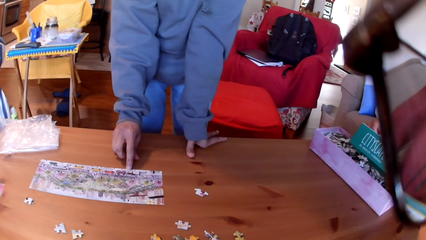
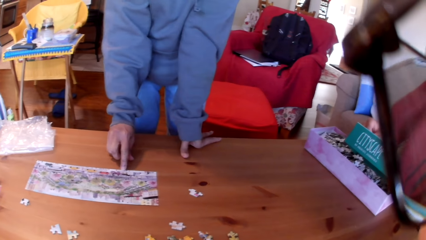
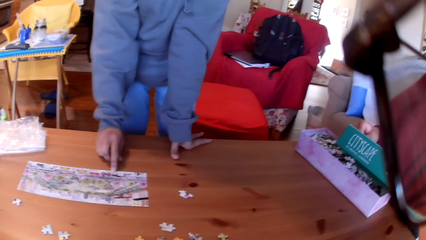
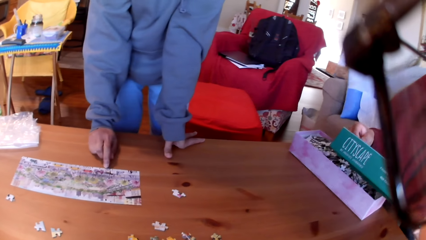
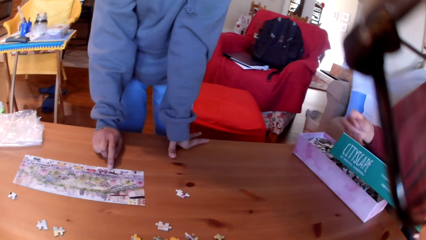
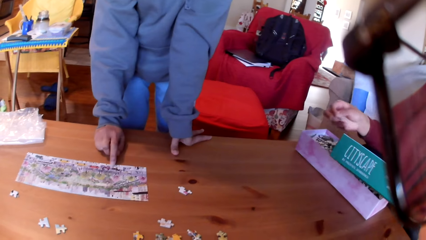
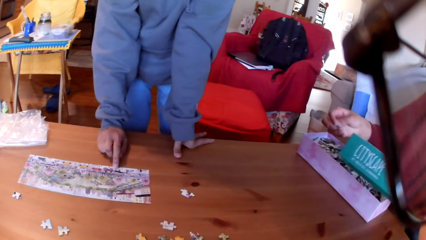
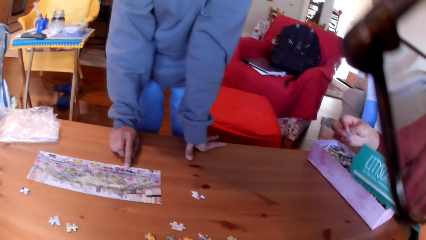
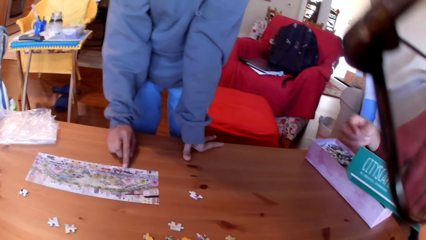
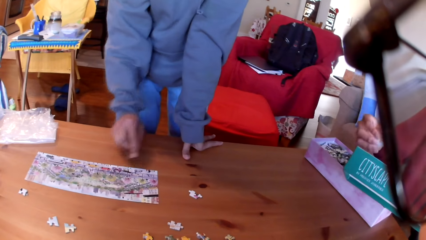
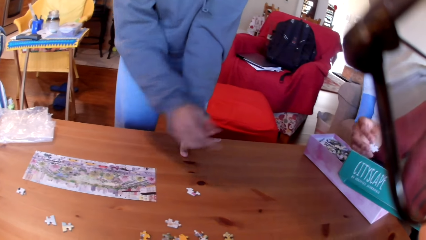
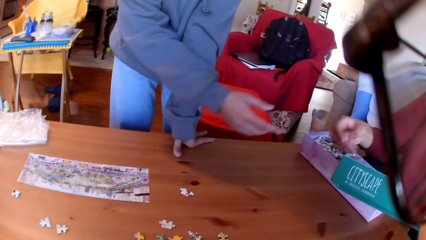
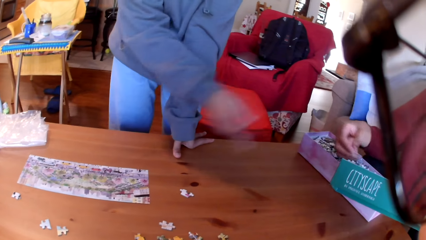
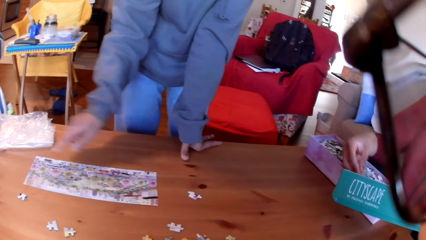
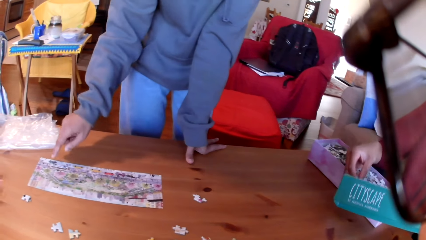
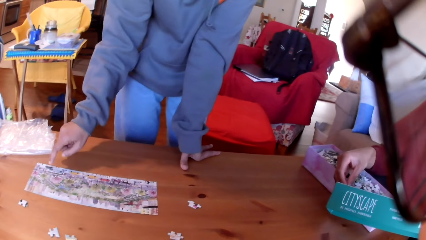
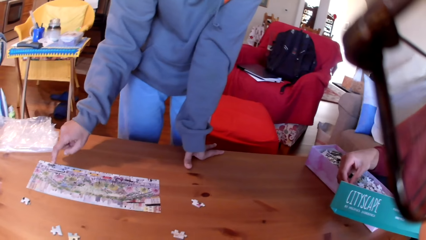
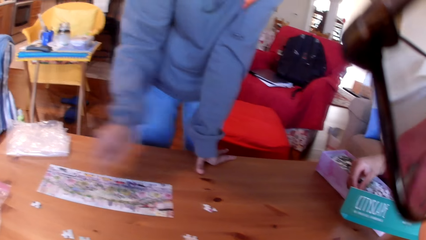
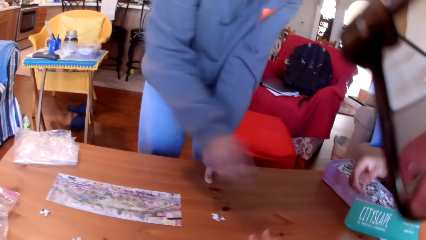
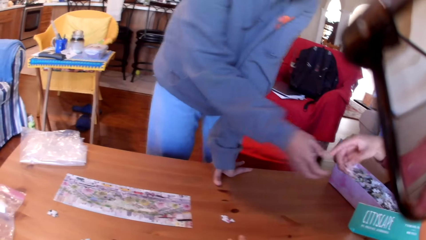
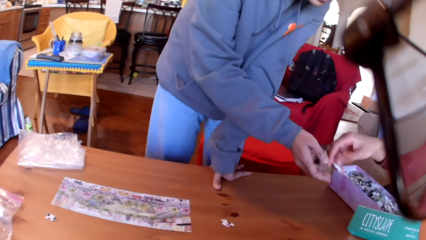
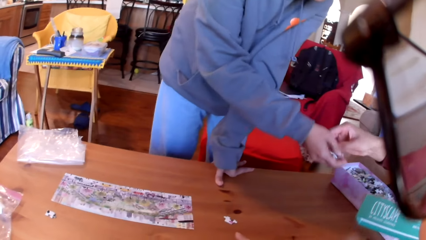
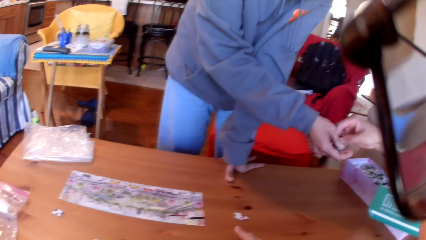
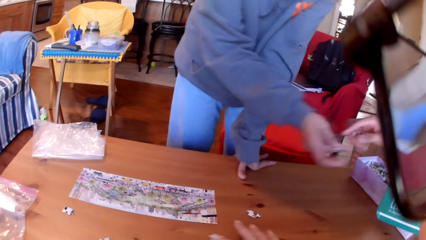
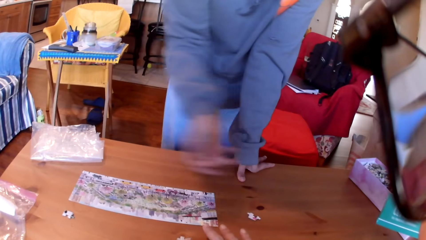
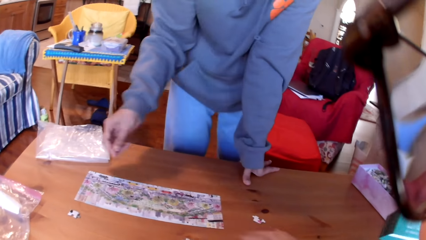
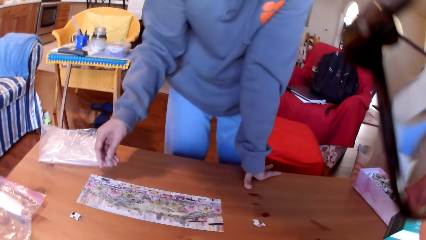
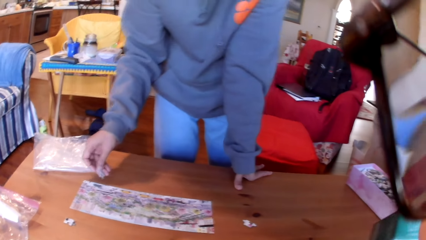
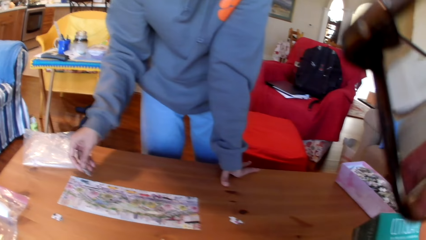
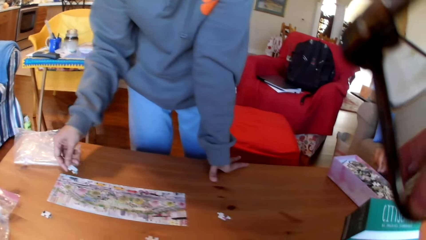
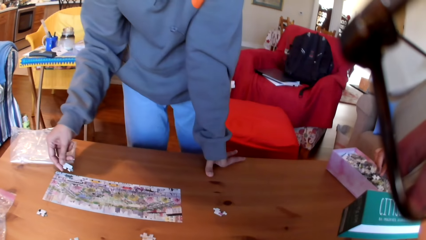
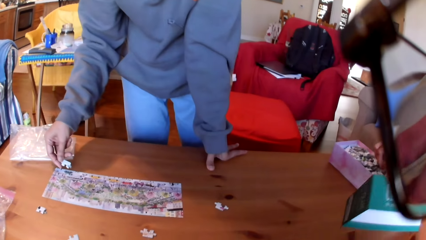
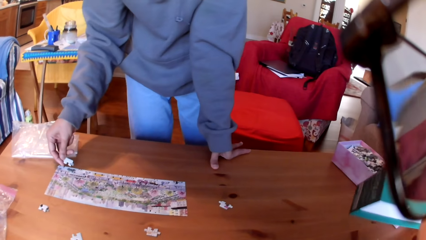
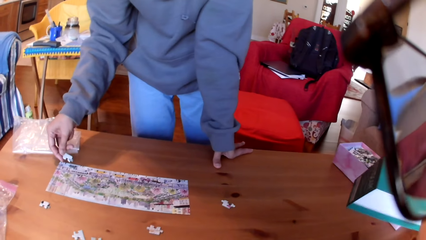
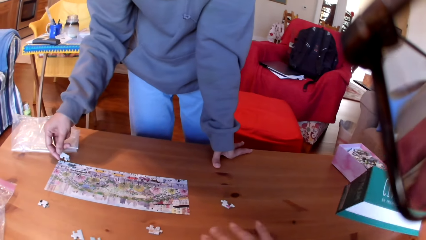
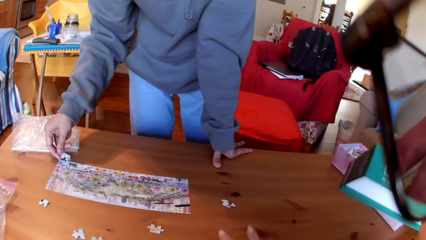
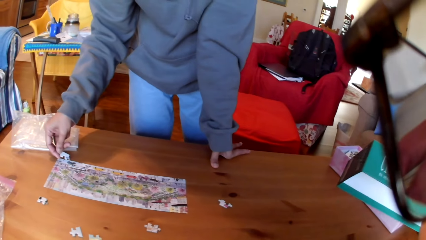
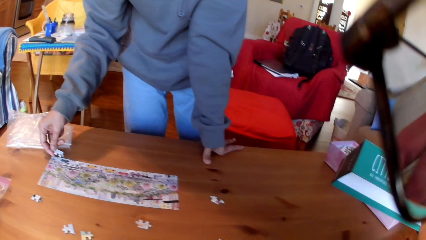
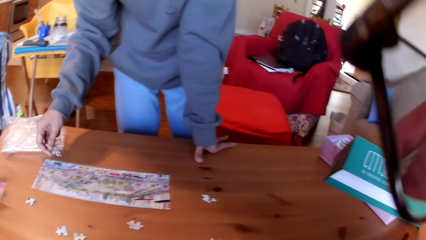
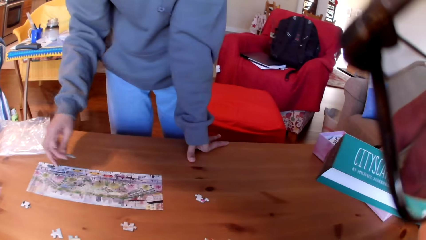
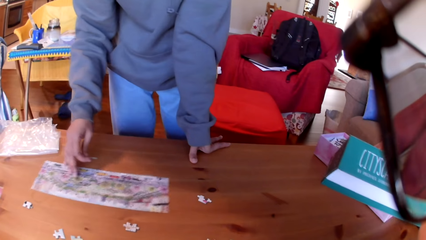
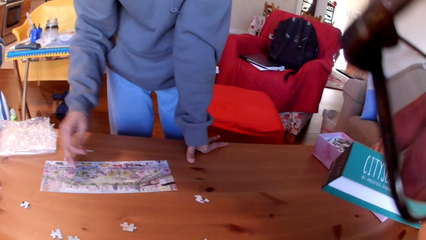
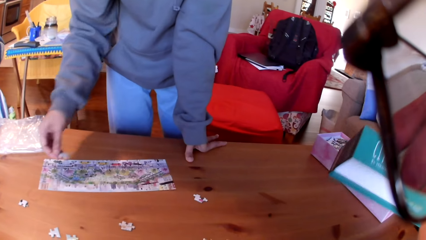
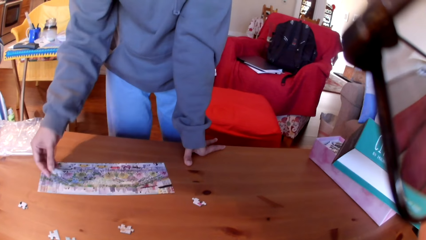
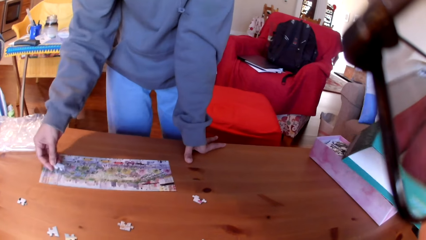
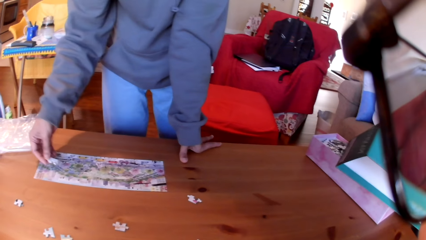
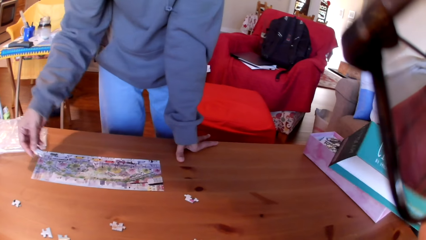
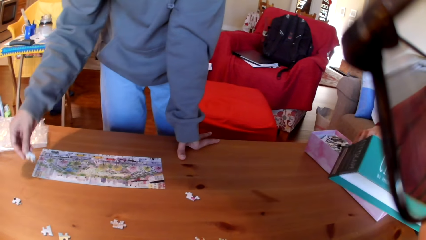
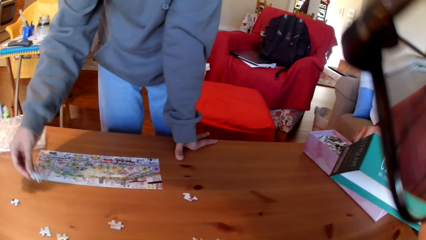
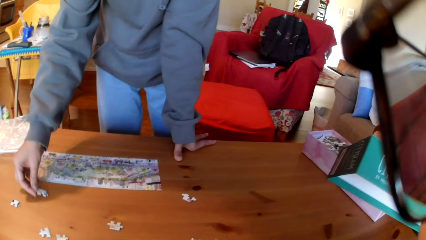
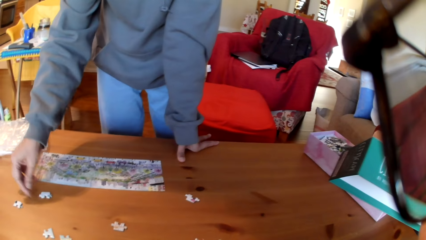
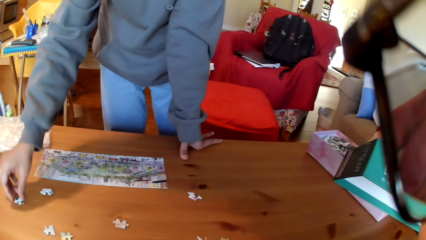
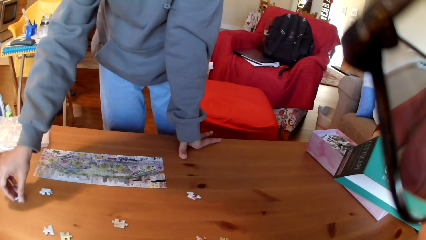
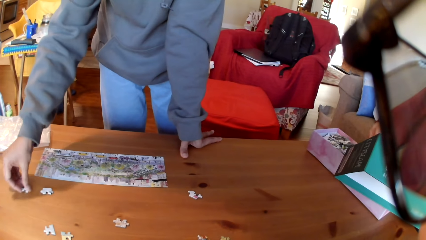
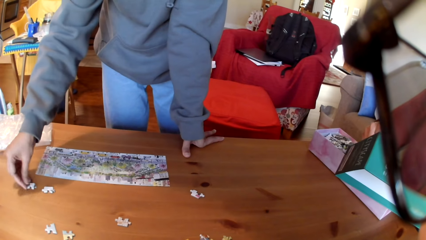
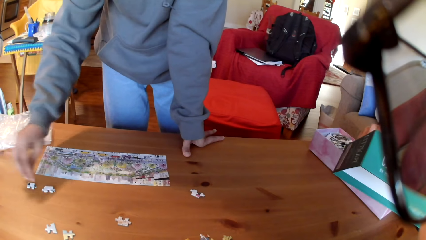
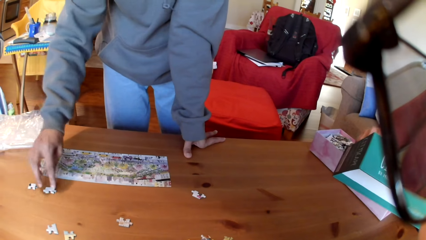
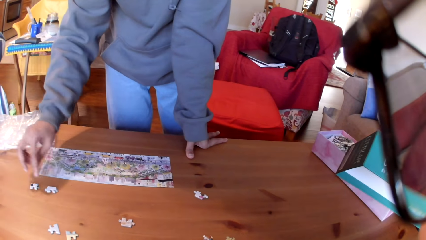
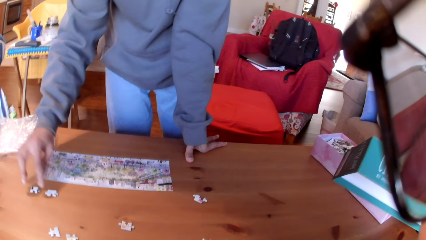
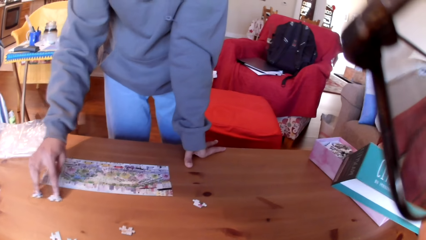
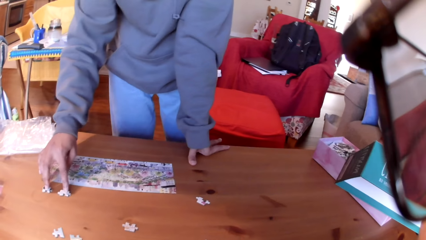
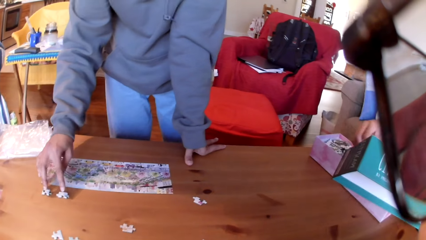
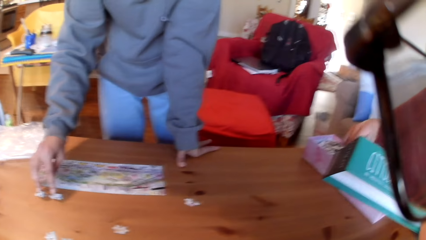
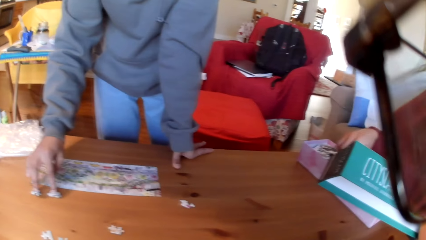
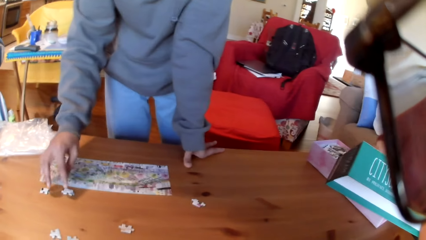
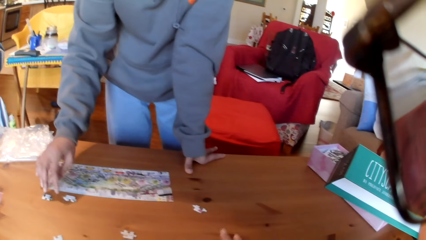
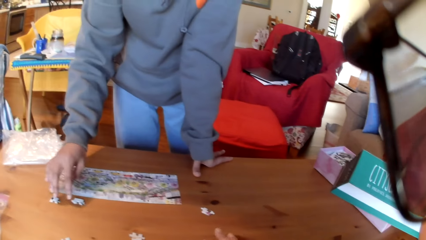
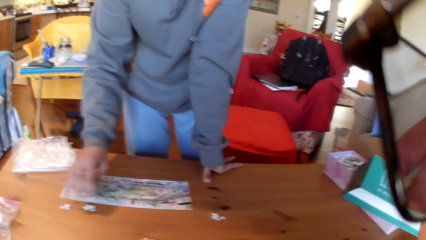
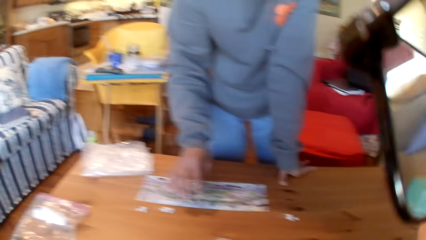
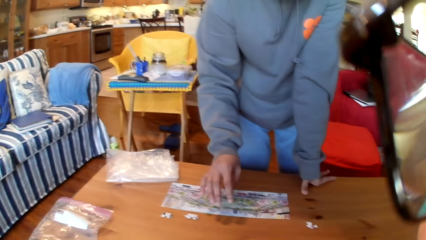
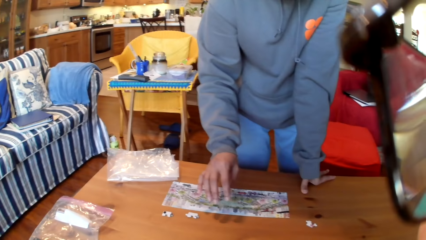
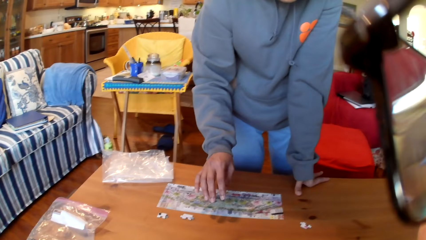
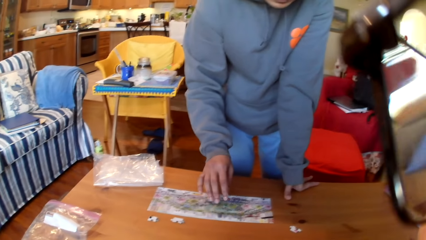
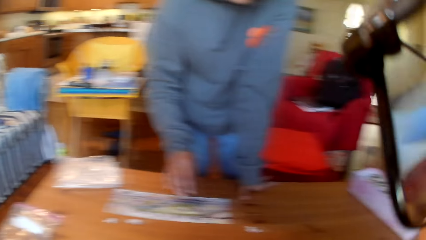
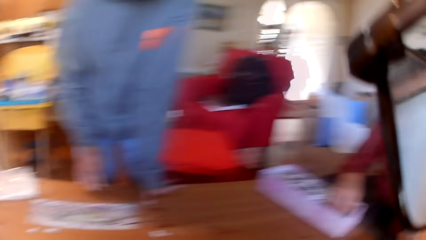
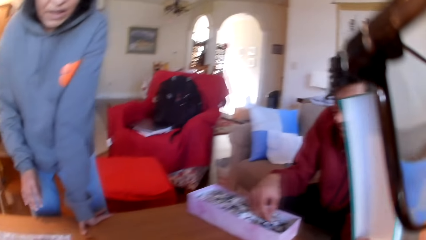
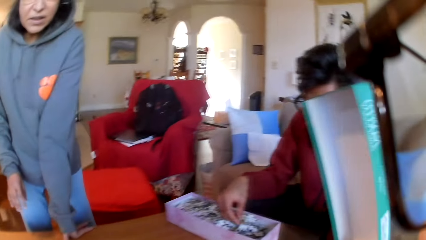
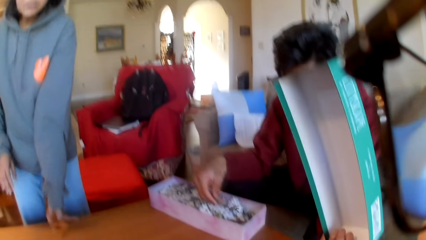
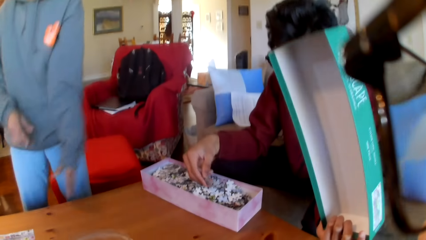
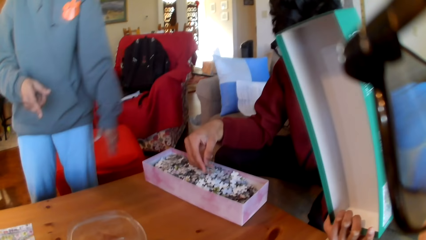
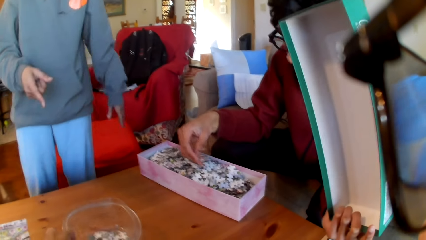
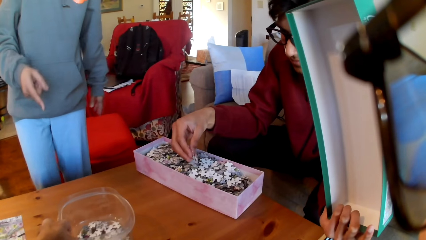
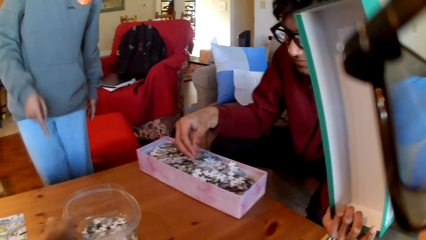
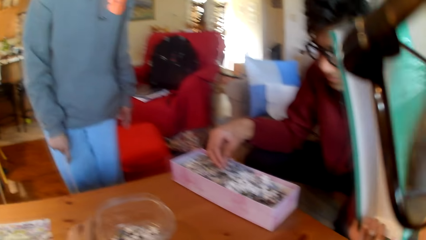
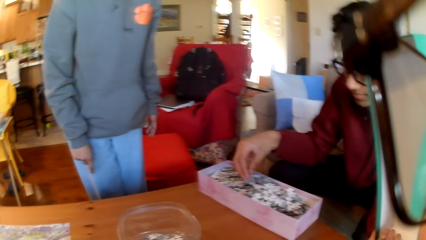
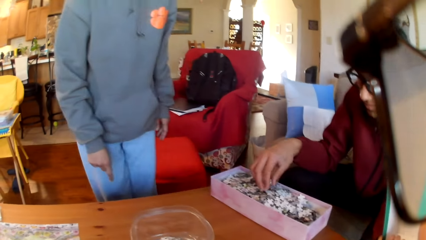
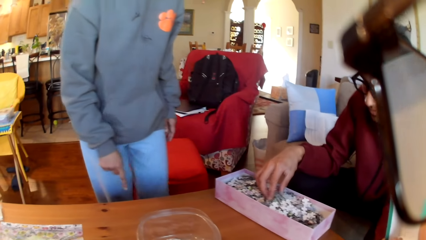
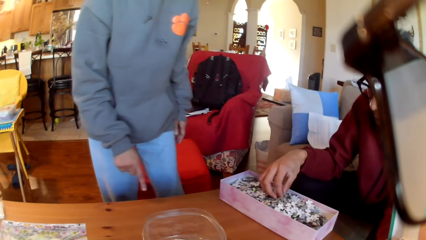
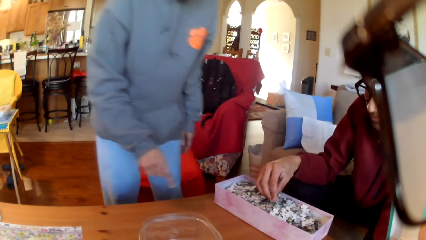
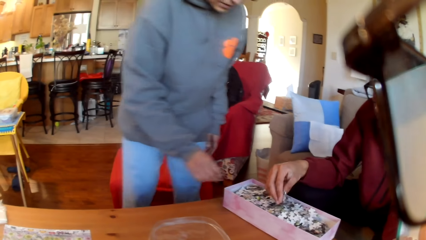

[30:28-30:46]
A man looks at the puzzle. A woman moves the hand over the table and points at the paper. The man hands the woman a puzzle. The woman looks at the puzzle. The man touches the puzzles. The camera wearer moves a puzzle. The woman moves a paper on the table, puts the puzzle on the table, takes a puzzle, and moves the puzzles on the table. The camera wearer converses and moves a puzzle on the table. The man converses to the woman. The camera wearer places a bowl on the table. Another man touches the puzzles.
